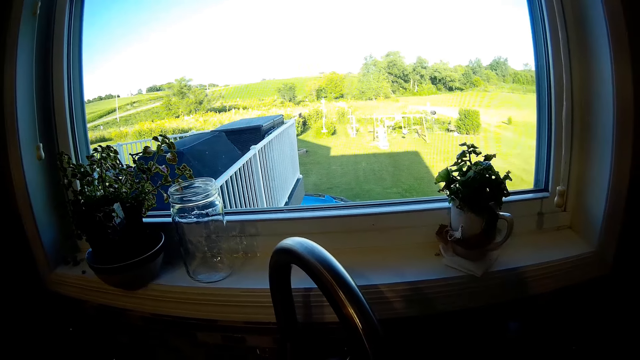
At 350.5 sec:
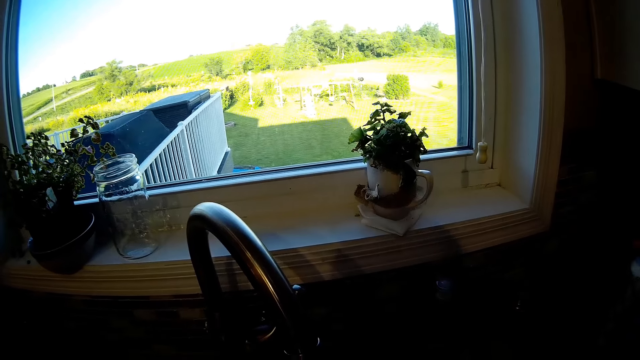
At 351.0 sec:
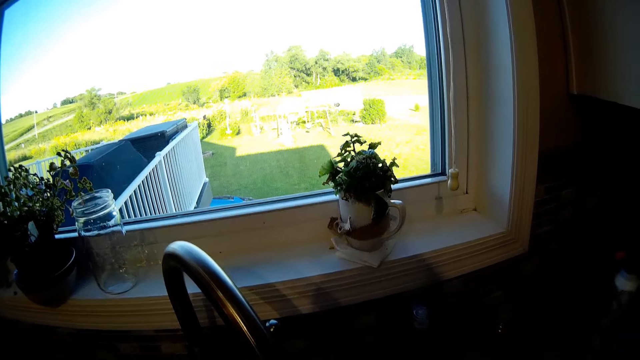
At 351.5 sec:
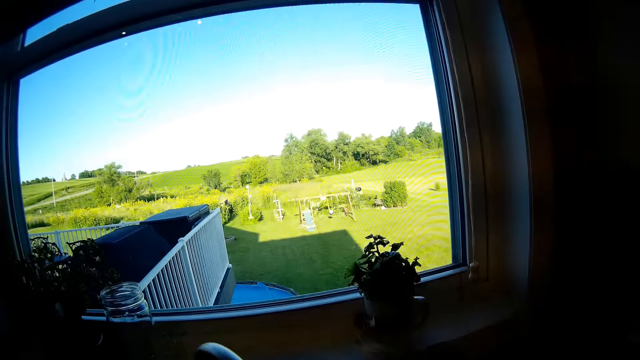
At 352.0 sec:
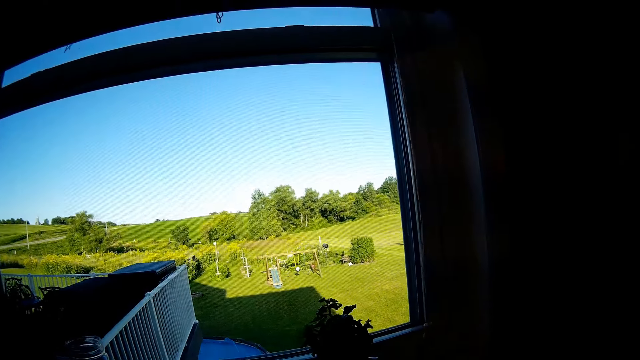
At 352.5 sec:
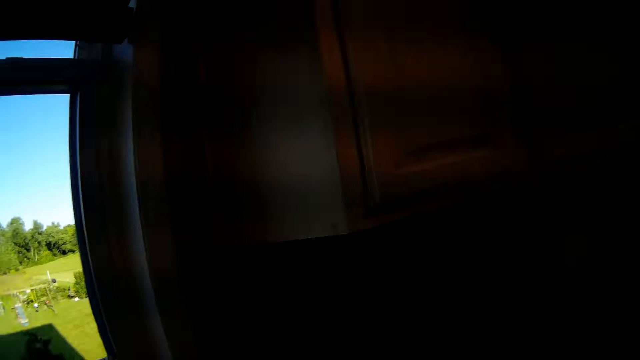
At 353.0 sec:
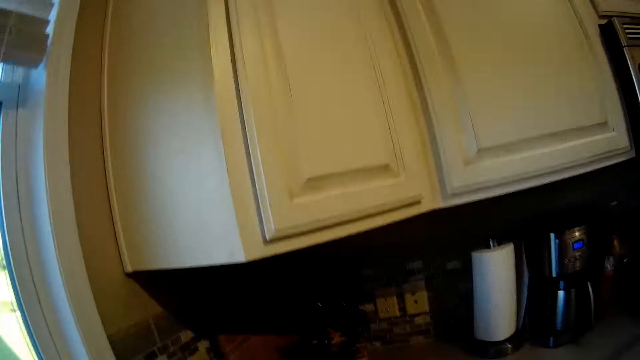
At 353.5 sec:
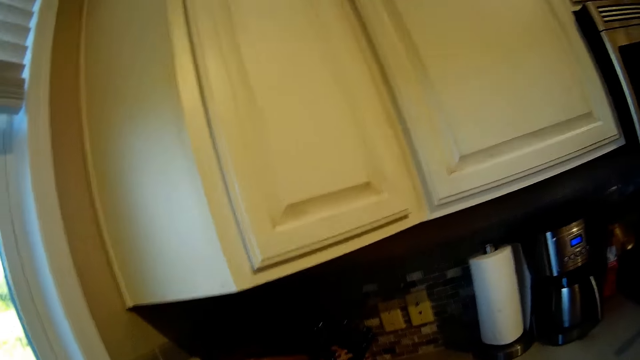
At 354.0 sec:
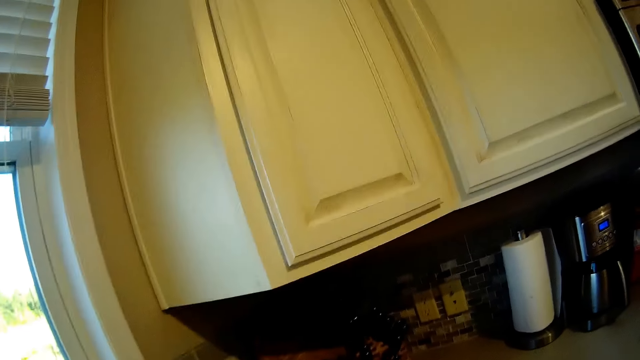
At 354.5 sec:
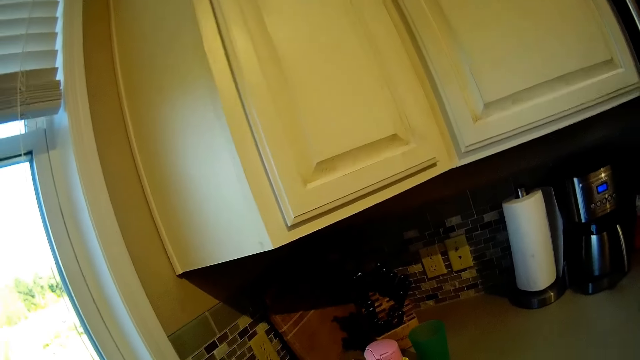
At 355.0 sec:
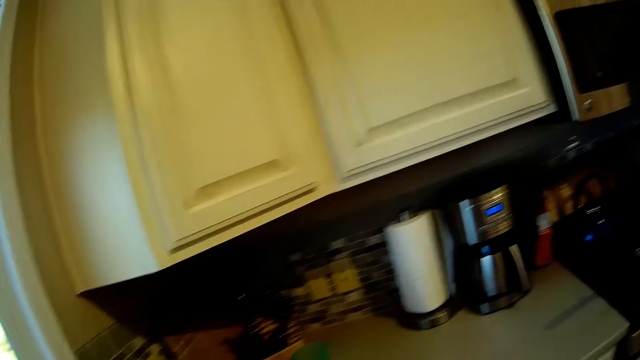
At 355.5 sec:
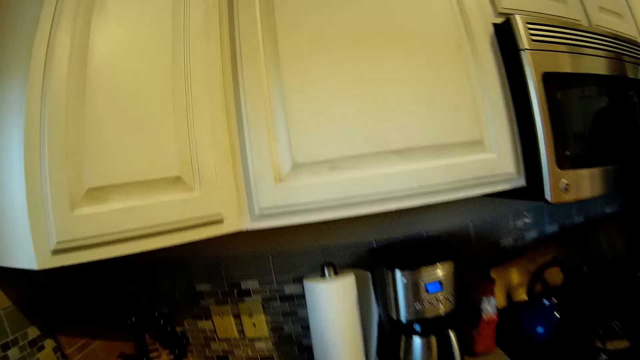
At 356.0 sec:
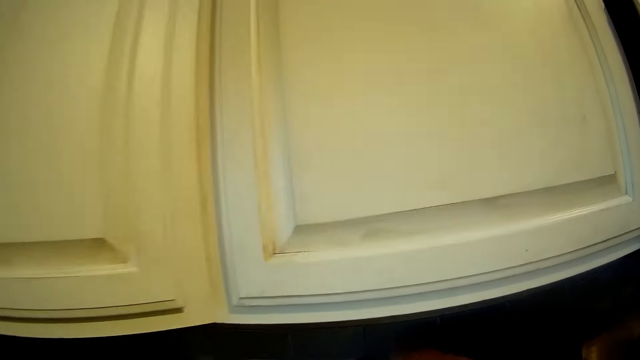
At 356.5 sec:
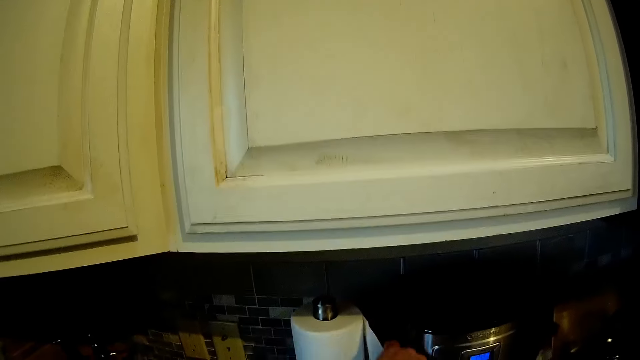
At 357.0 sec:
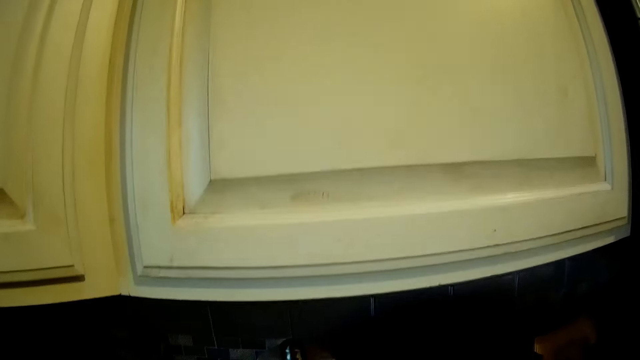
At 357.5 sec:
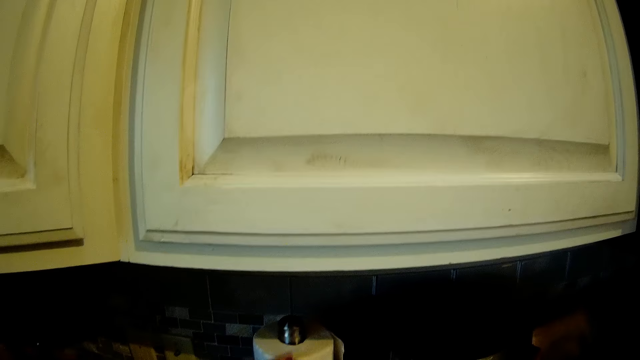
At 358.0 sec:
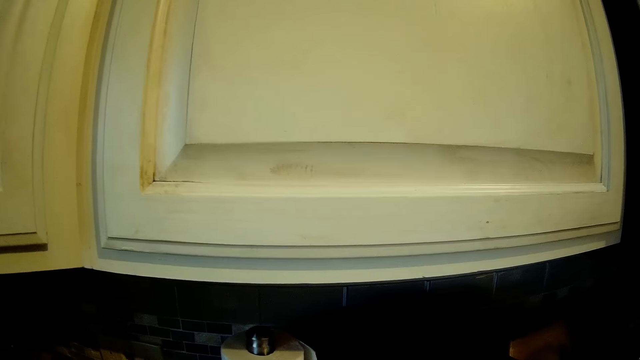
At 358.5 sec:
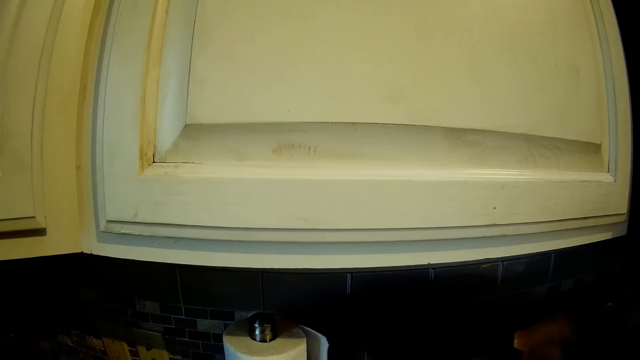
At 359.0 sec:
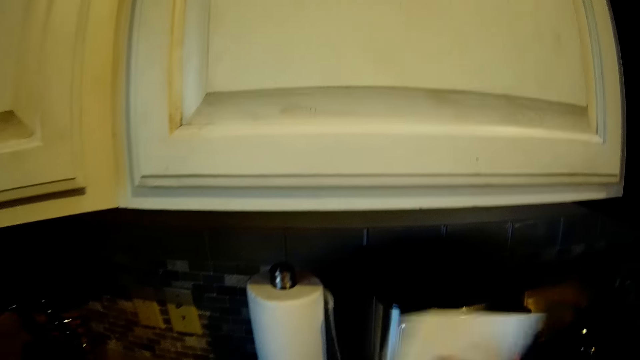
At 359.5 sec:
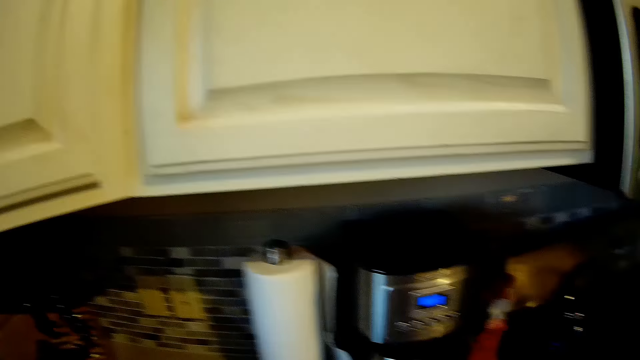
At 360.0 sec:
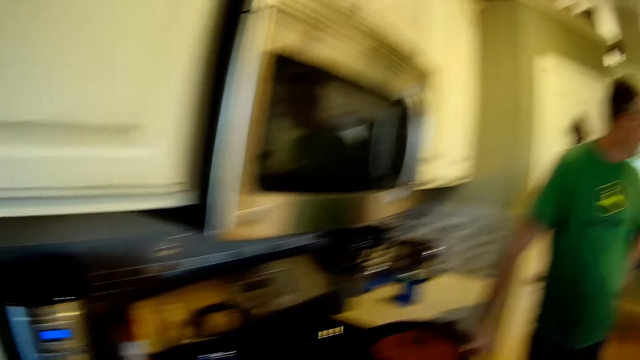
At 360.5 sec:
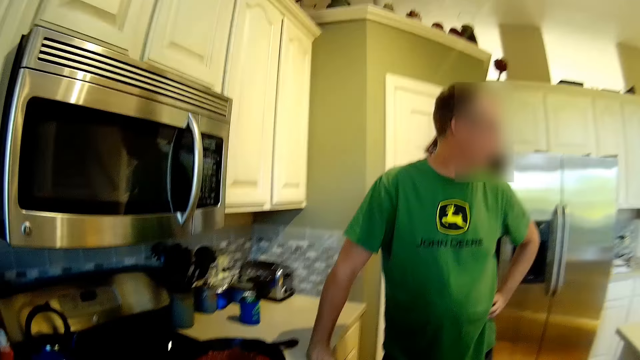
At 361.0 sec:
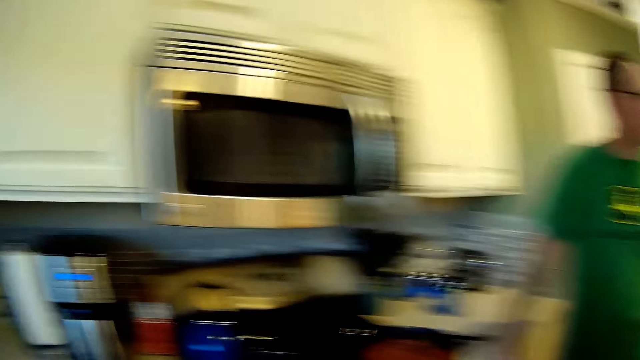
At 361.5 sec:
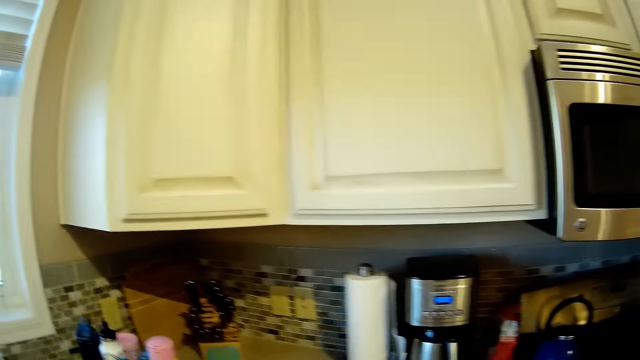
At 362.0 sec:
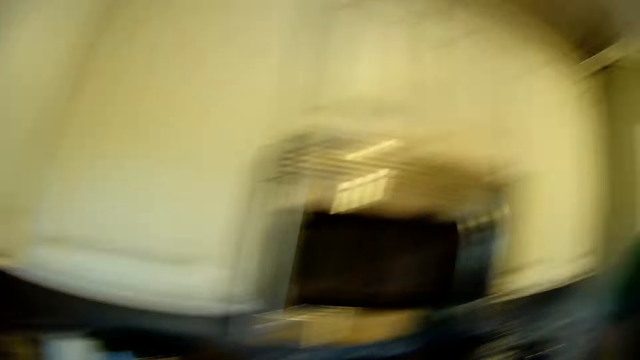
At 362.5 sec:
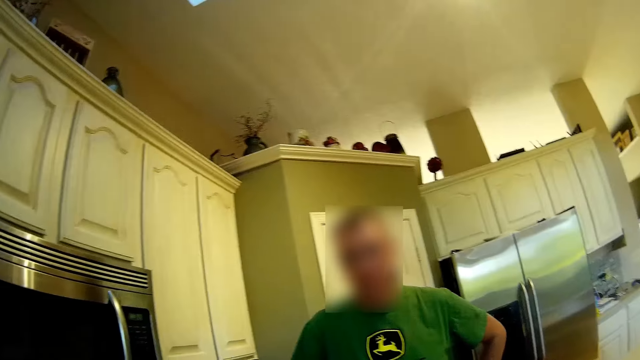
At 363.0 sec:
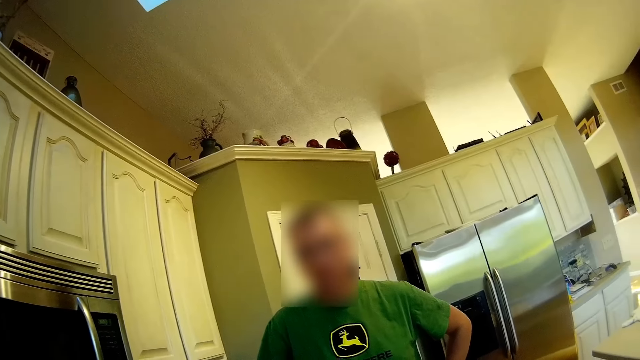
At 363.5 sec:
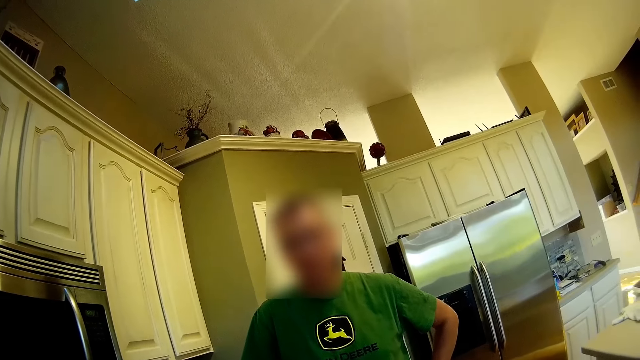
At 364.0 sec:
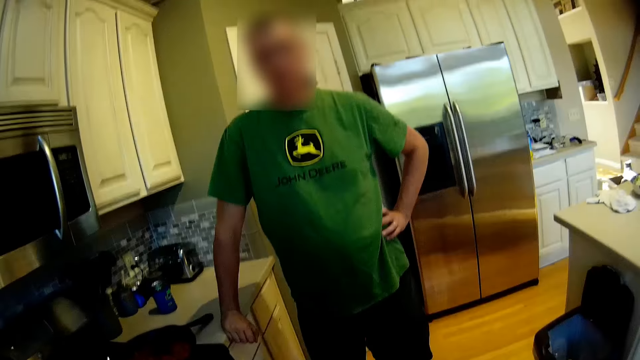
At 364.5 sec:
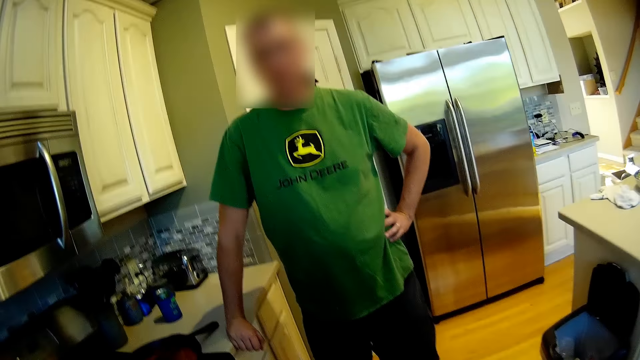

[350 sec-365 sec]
The camera wearer shakes the hot peppers in the sink a little bit. They pick tissue on the tissue roll. They wipe the hot peppers. They do something. They walk in the kitchen. They look at the man. They converse with the man.

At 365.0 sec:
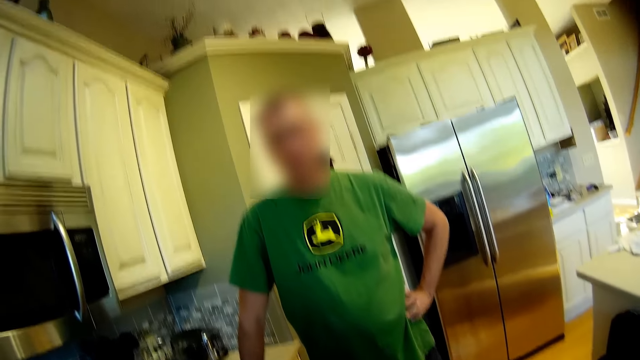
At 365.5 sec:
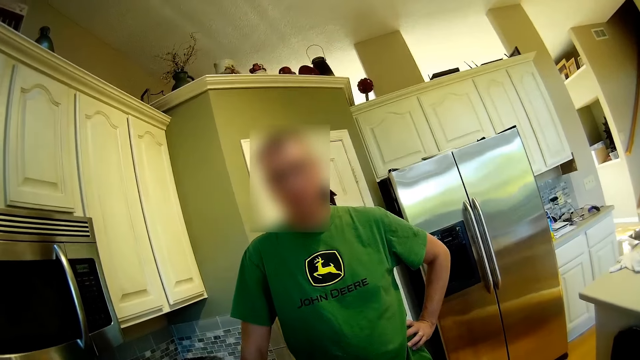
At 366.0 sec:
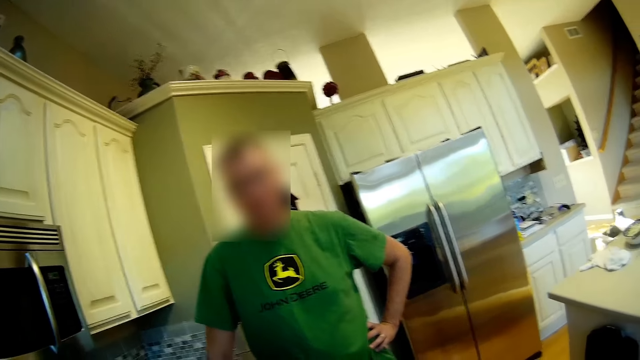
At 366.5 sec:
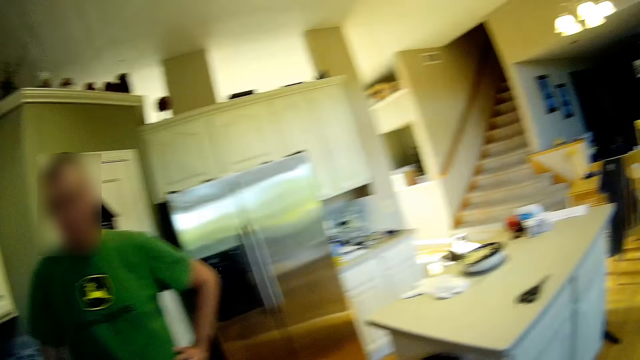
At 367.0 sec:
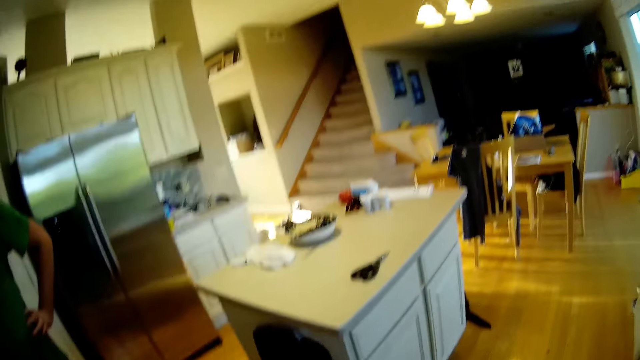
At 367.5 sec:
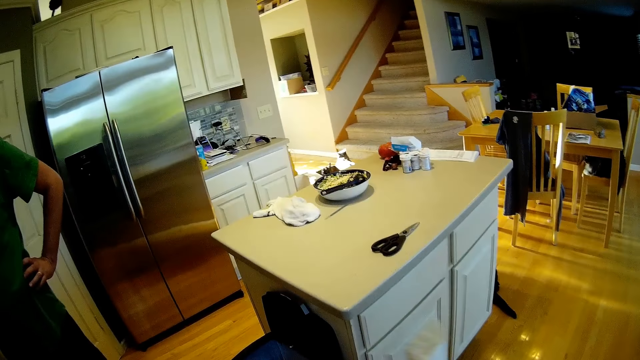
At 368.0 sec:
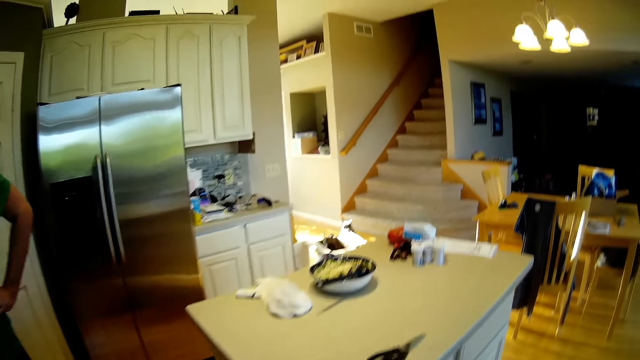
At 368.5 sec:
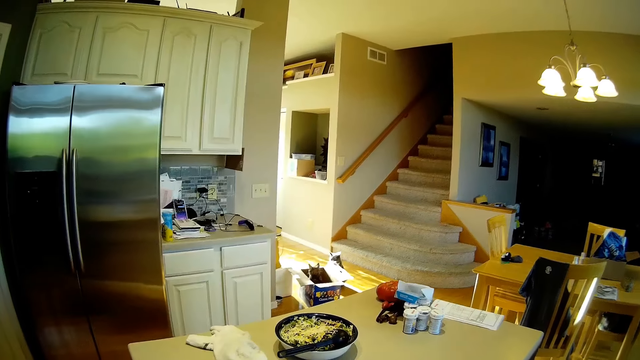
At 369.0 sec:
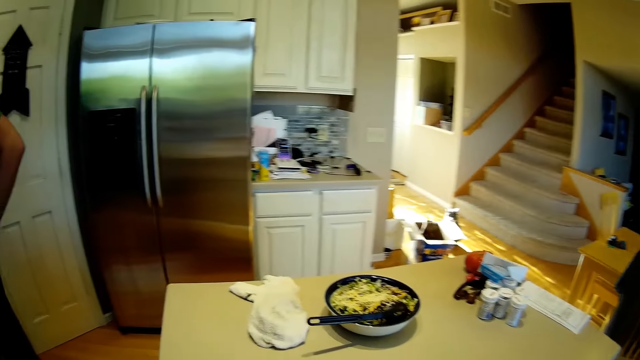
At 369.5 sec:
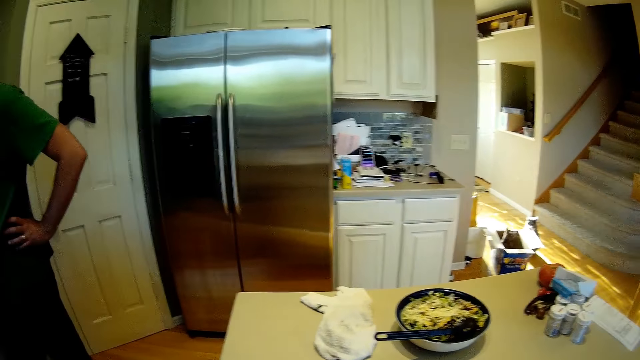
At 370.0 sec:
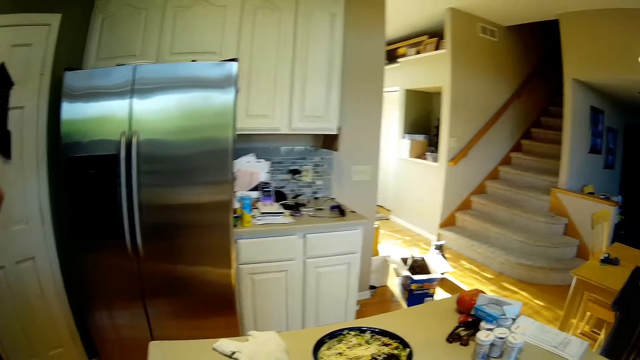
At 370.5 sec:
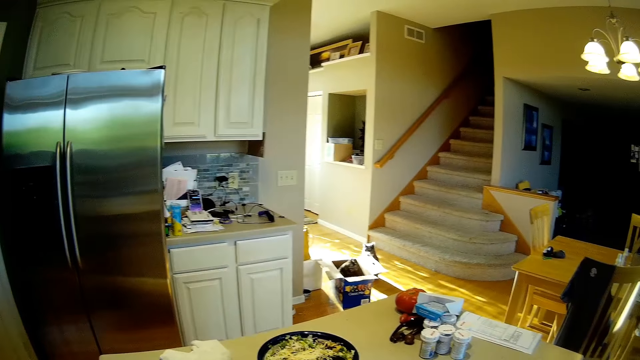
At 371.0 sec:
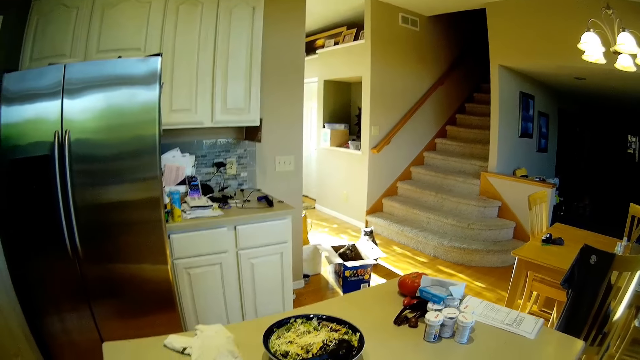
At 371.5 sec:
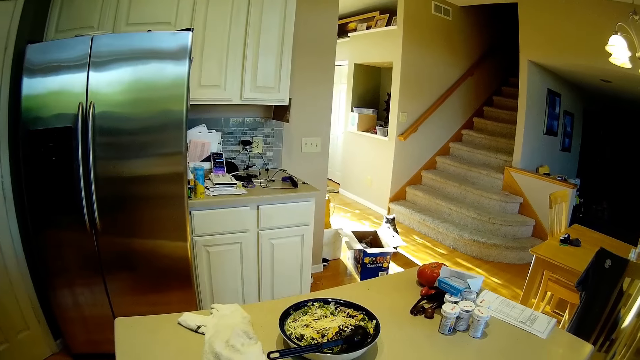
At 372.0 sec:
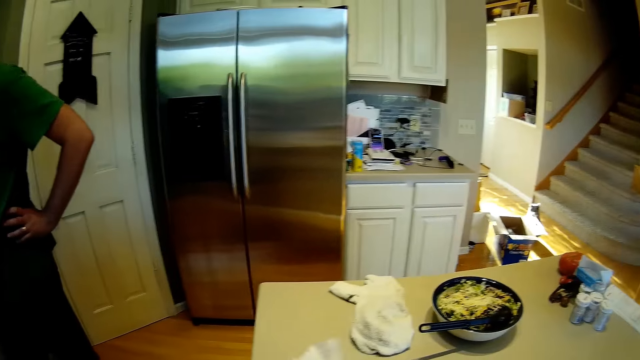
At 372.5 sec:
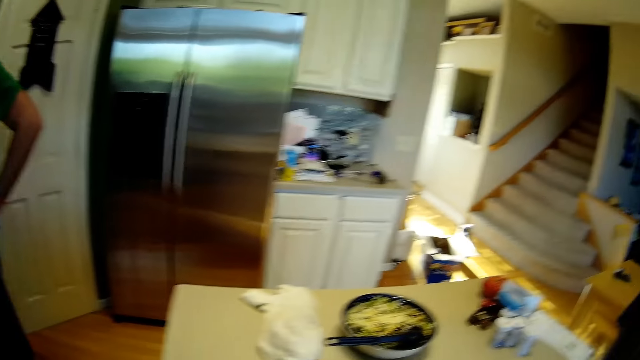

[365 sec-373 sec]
The camera wearer turns around. They walk to the table. They converse with the person. They stare around.
